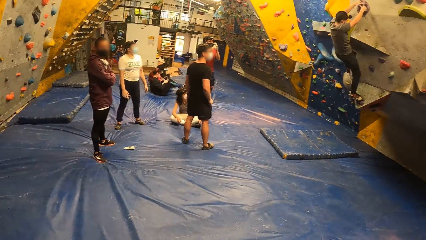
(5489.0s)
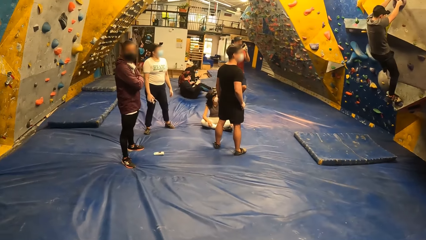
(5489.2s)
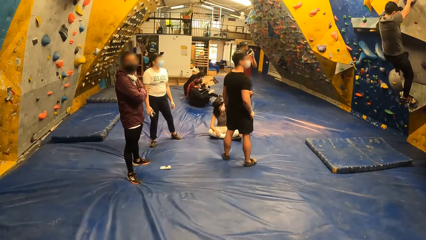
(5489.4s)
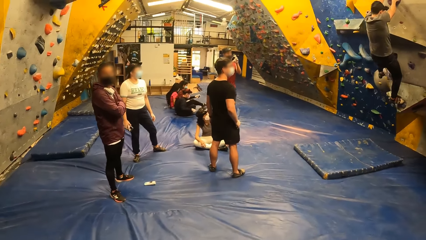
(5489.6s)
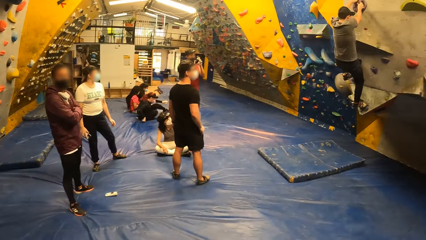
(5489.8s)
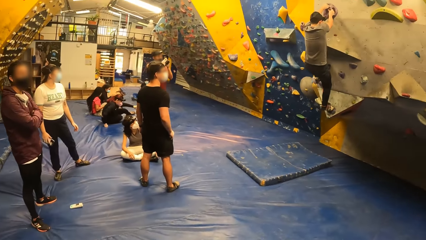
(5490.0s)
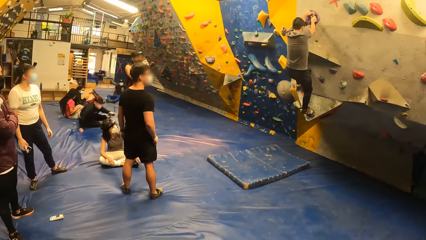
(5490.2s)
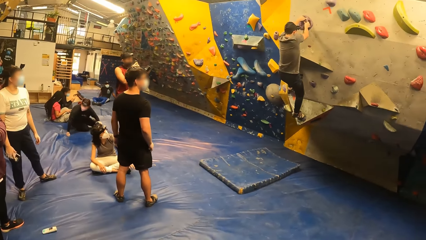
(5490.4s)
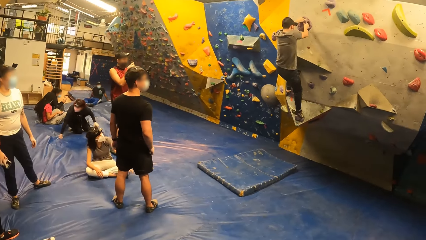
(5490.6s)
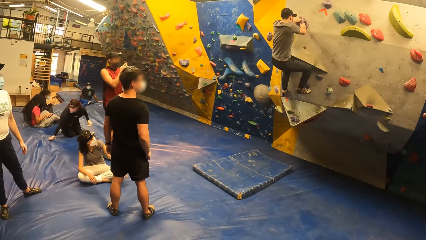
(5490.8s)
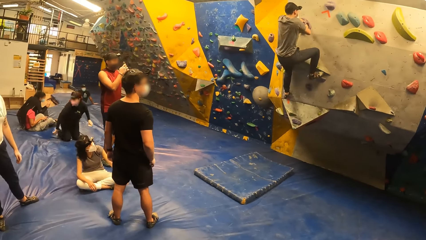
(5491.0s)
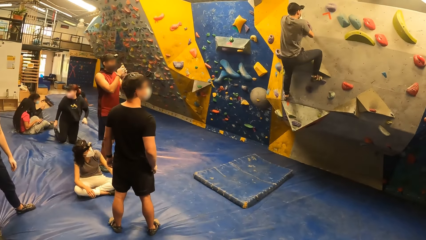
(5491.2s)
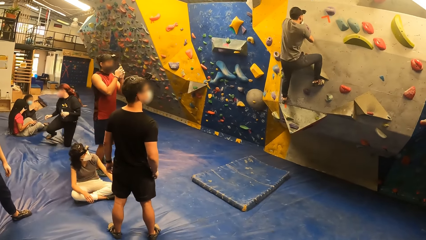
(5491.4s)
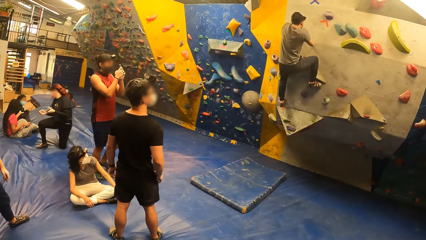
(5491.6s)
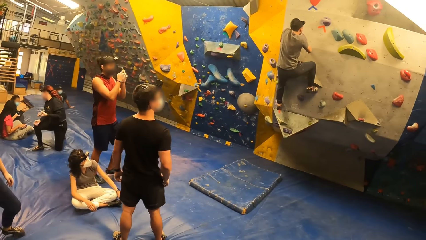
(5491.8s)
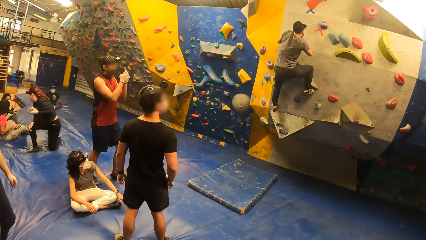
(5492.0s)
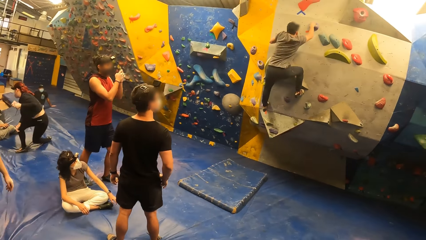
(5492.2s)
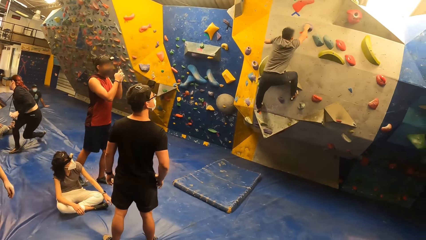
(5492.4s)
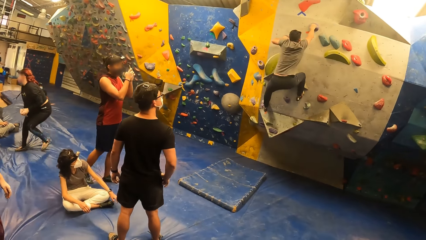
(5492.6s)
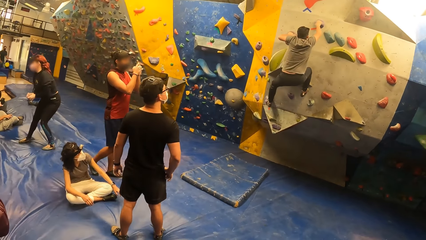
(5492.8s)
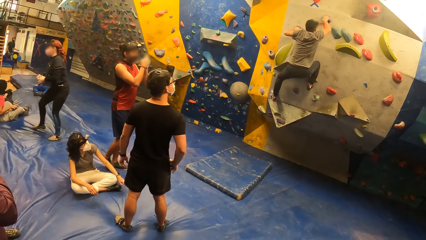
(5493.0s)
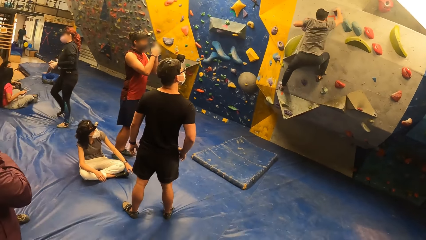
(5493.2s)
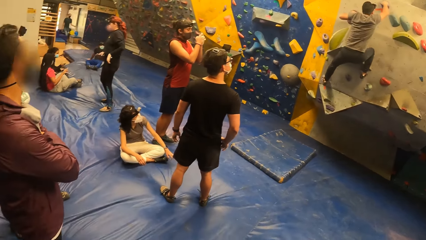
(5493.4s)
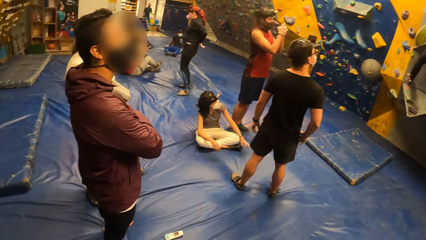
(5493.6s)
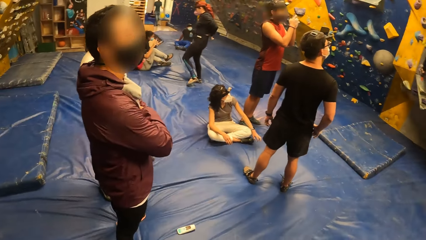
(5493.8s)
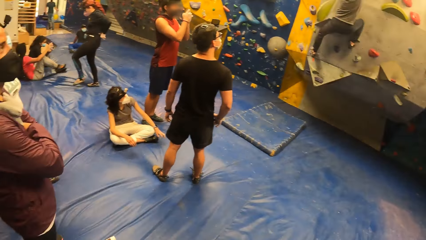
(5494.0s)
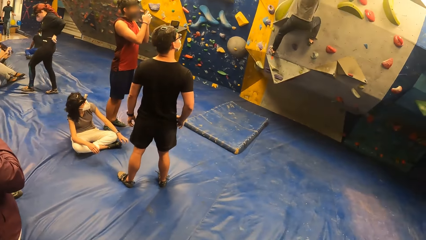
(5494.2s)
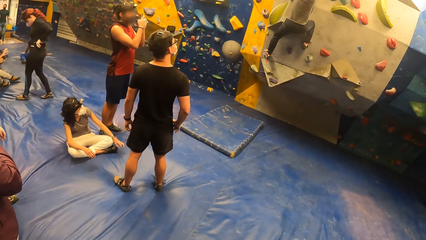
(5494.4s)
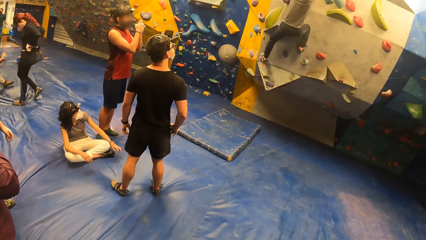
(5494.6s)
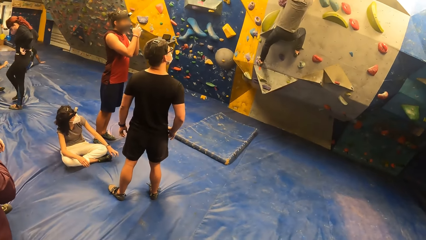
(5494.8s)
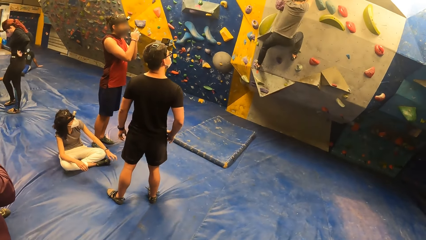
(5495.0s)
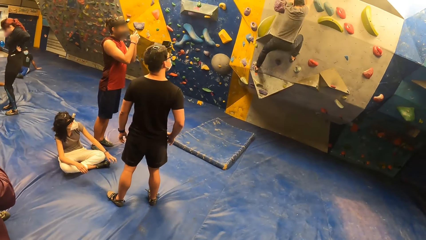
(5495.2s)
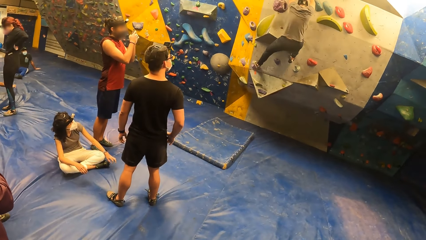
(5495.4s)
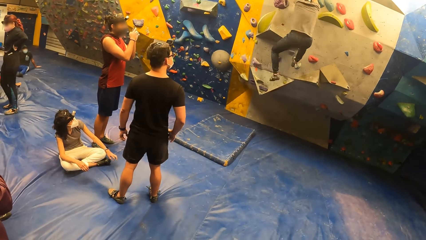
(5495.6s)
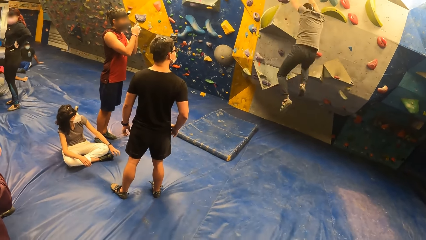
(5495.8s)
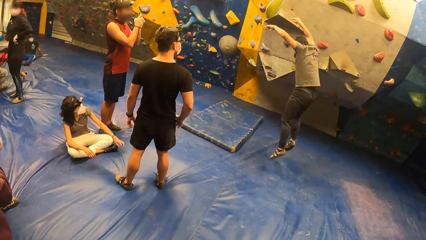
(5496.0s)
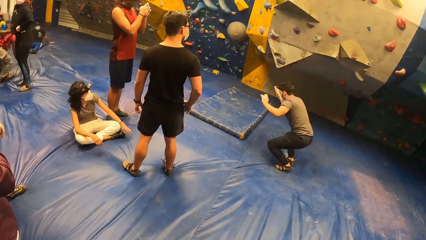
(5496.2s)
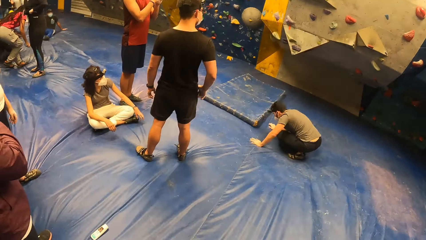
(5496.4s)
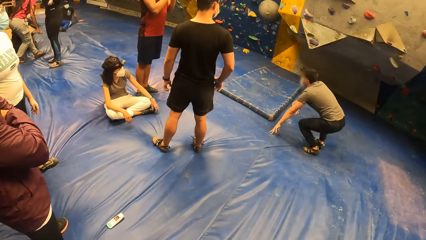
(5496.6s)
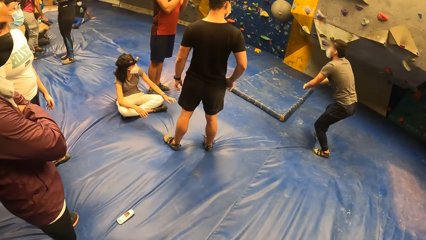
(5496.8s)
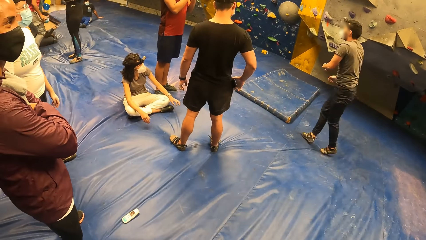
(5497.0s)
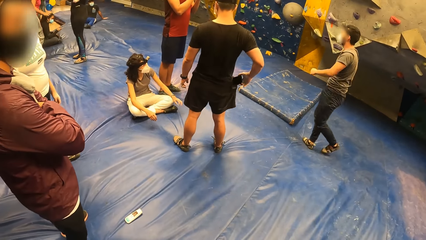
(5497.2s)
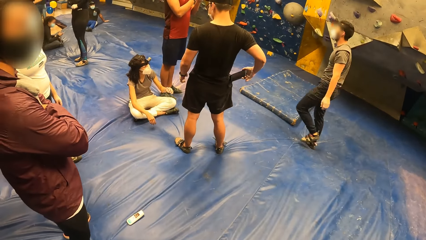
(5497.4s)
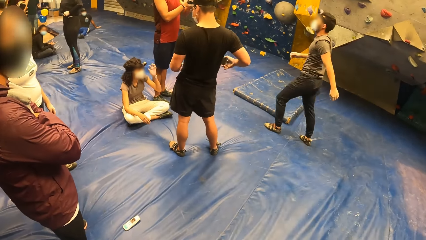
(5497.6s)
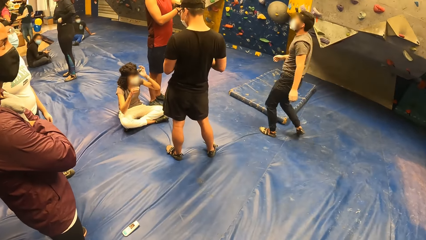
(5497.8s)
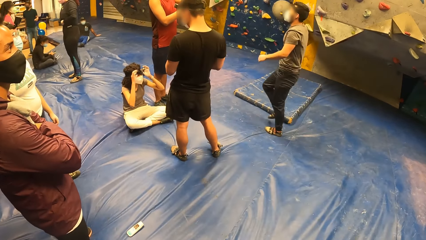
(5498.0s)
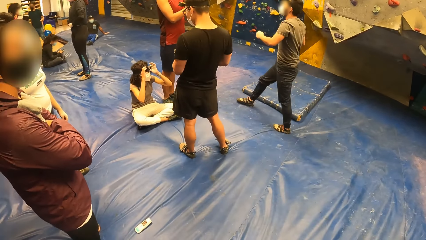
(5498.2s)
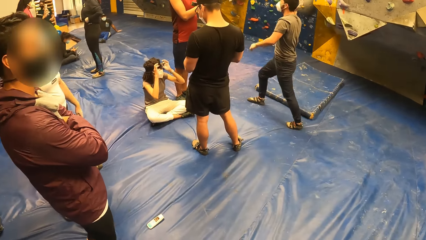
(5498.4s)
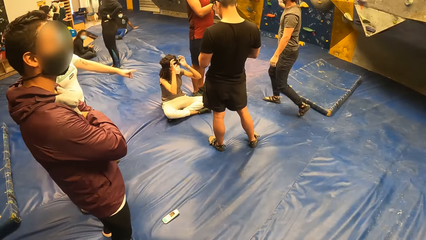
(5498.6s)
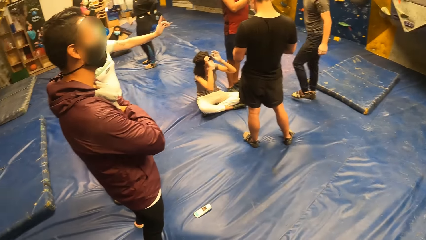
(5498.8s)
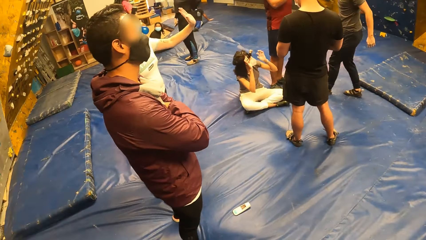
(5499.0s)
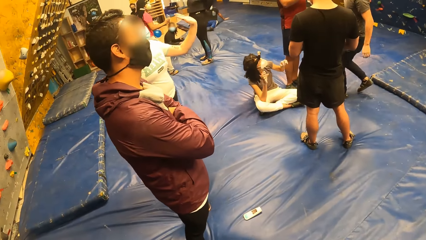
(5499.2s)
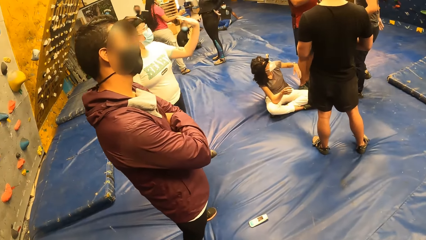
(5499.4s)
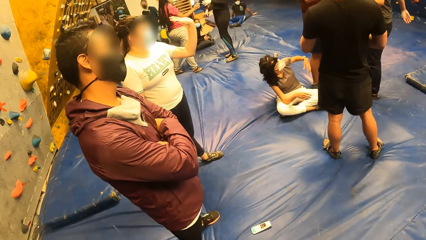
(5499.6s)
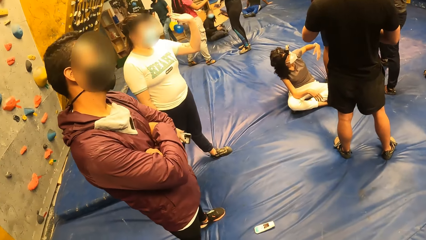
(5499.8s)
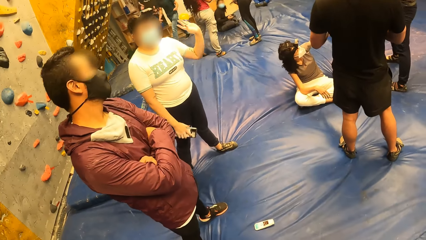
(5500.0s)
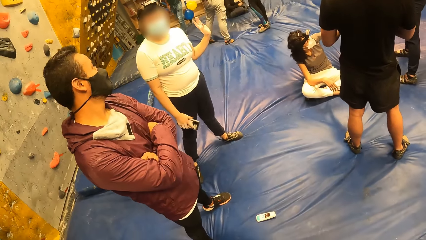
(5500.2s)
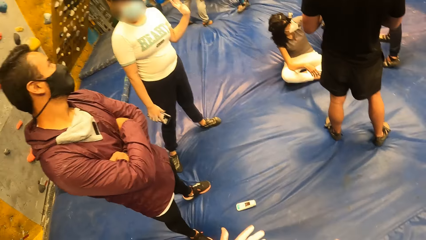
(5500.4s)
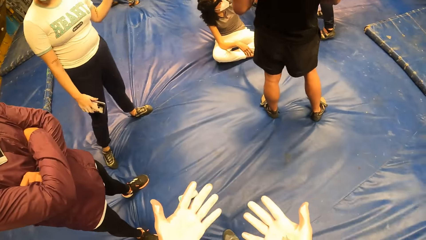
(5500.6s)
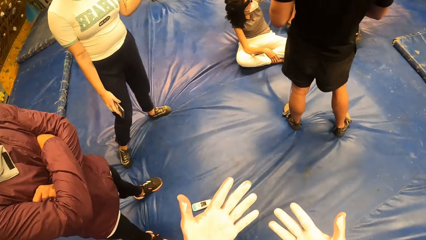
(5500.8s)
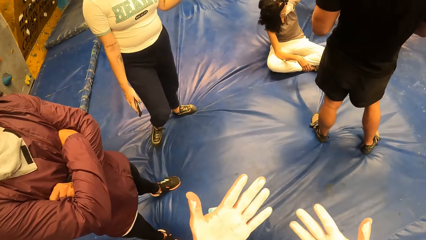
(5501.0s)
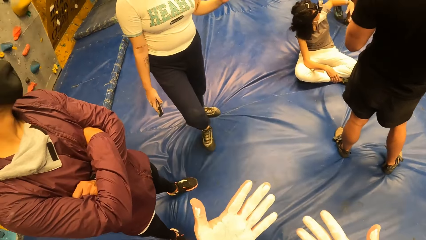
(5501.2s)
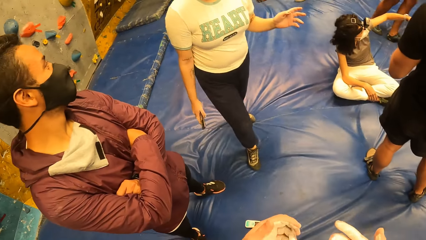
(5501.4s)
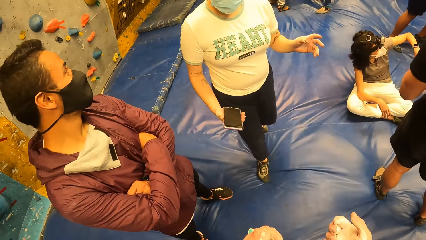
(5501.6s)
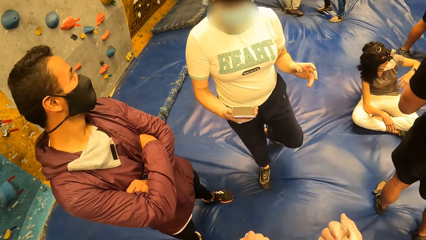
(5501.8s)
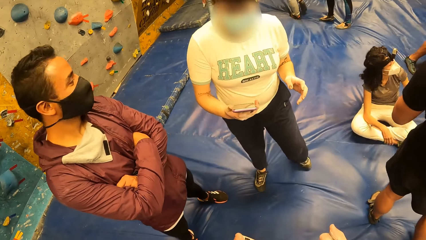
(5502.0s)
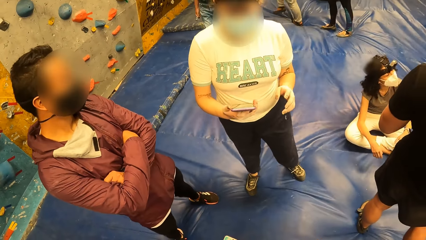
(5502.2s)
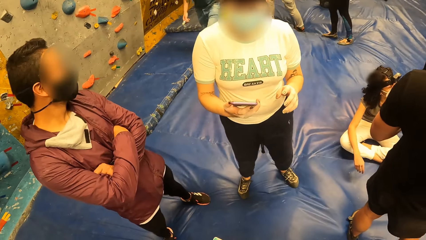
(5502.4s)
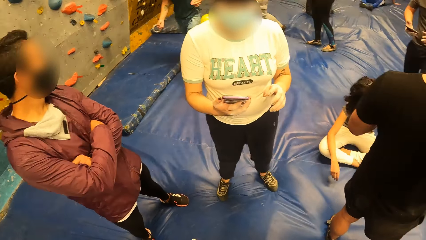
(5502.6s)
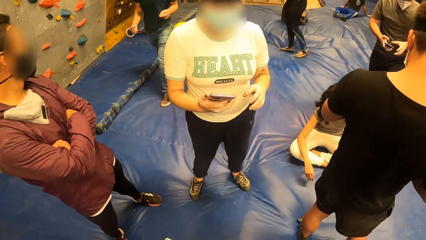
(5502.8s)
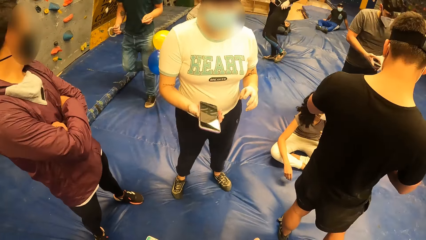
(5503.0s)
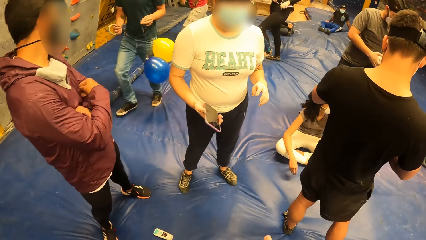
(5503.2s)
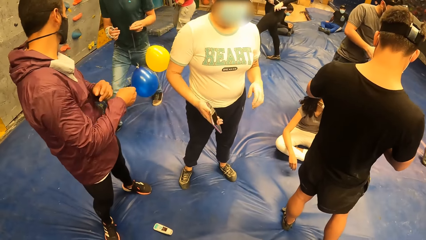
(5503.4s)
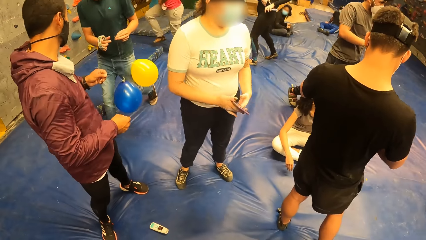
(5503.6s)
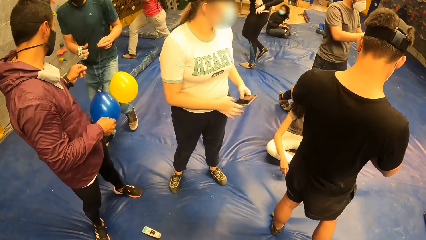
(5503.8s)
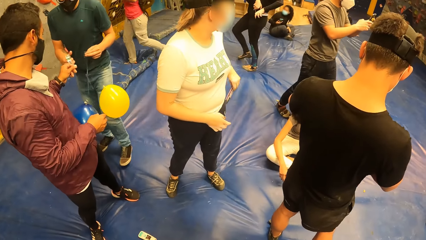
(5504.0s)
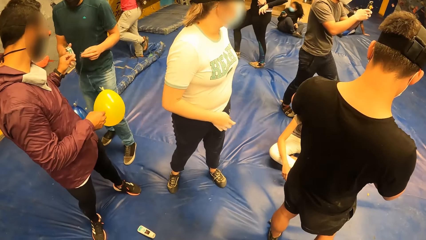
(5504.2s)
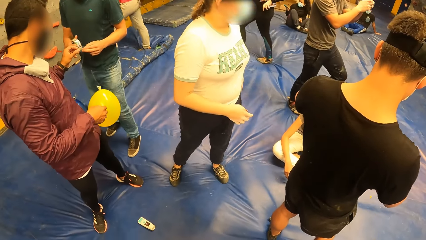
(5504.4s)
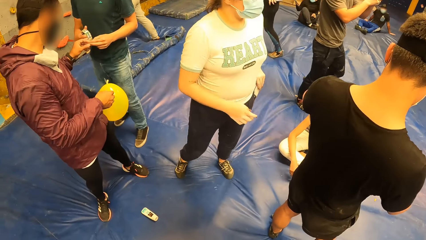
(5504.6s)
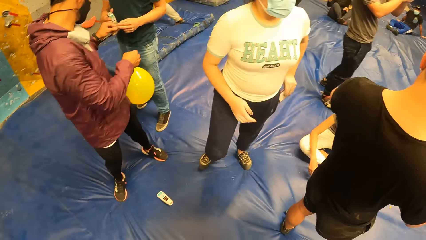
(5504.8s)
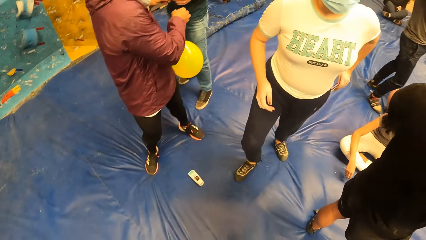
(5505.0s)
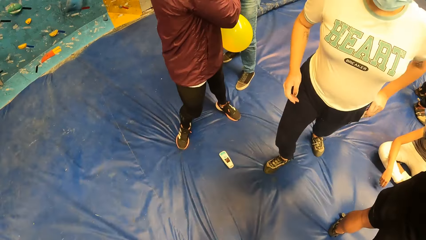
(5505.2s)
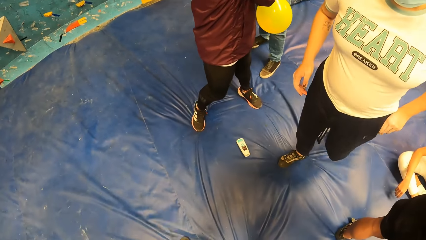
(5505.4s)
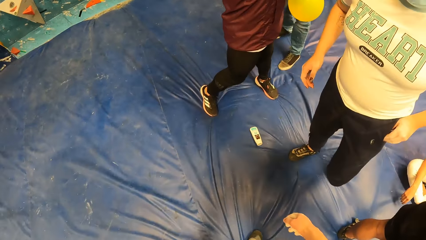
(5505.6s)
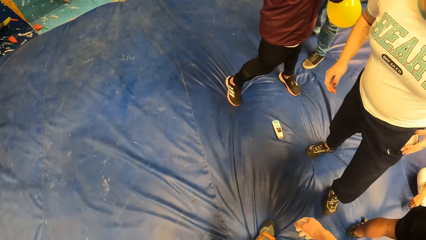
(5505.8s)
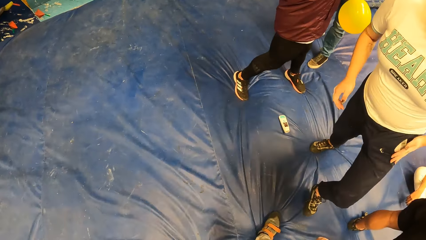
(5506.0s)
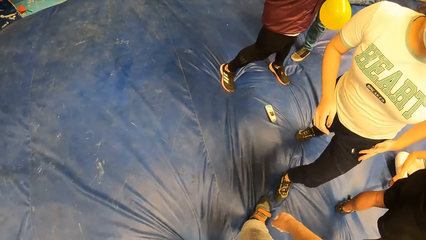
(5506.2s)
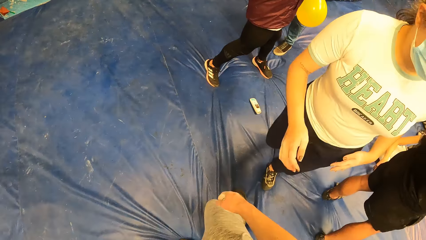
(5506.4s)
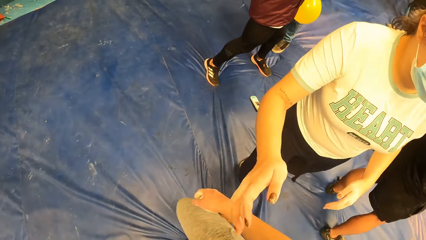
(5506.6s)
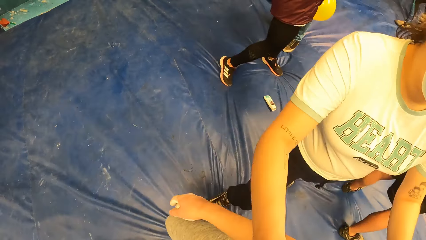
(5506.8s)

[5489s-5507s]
The camera wearer looks around. They interact with a person. Another person jumps down. The other person walks around. A third person interacts with the first person. The camera wearer looks at both hands. They interact with the third person. The third person interacts with the camera wearer.
